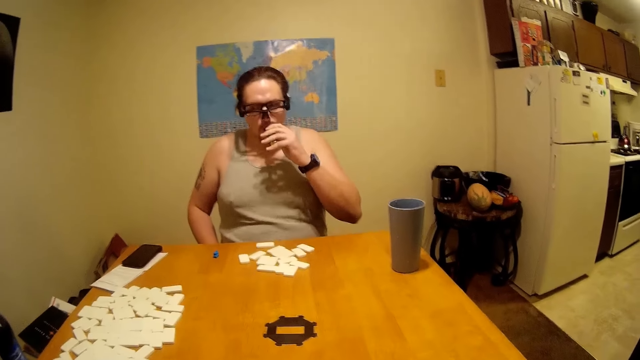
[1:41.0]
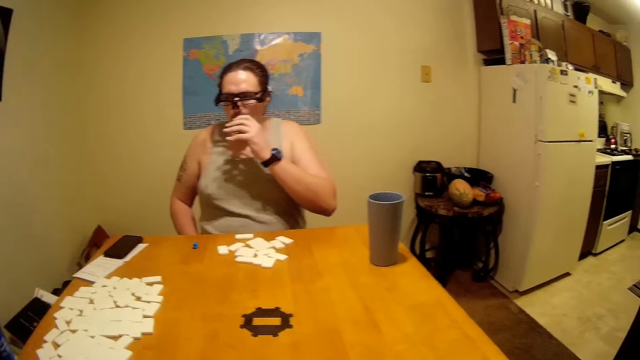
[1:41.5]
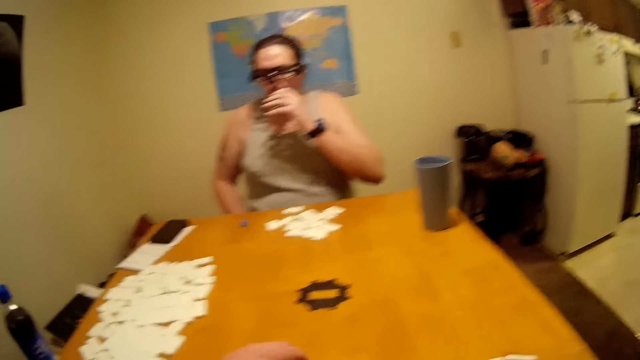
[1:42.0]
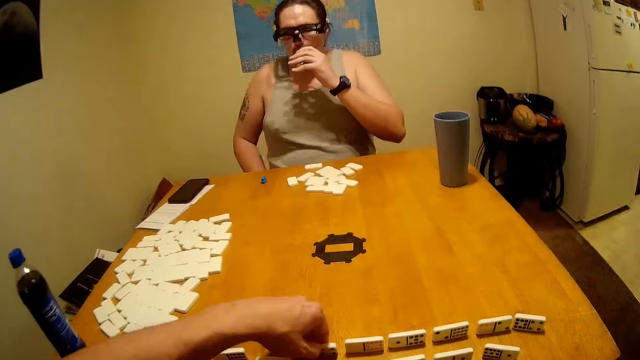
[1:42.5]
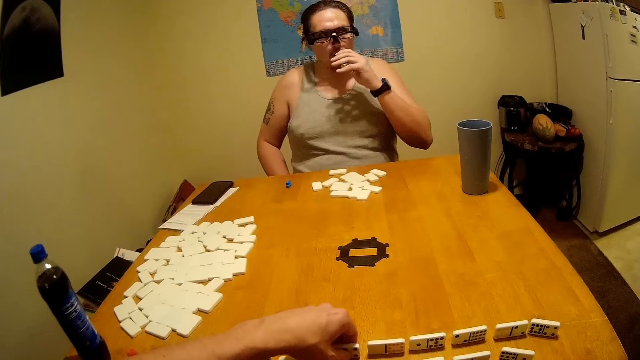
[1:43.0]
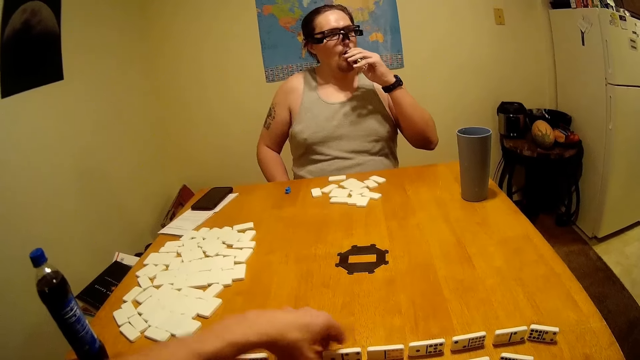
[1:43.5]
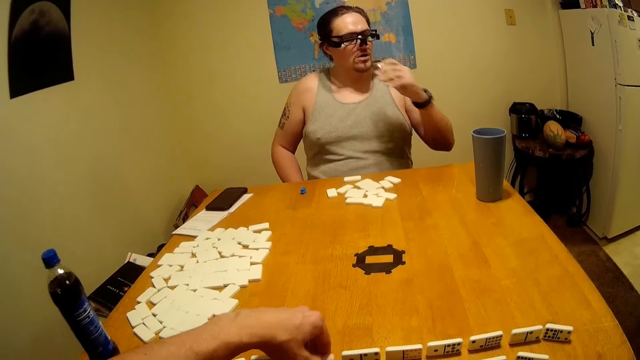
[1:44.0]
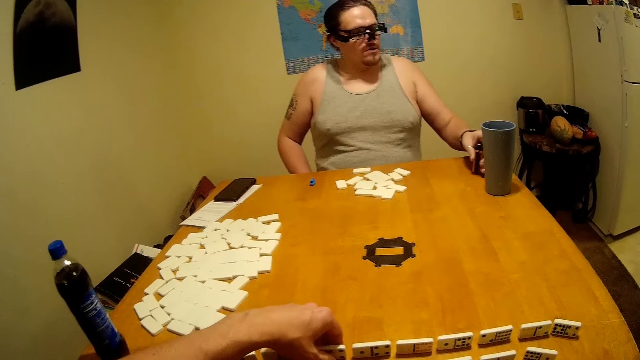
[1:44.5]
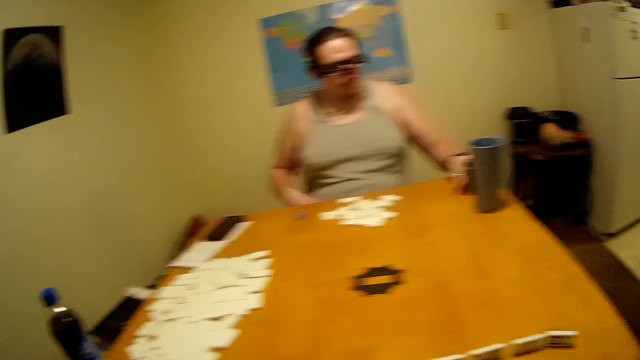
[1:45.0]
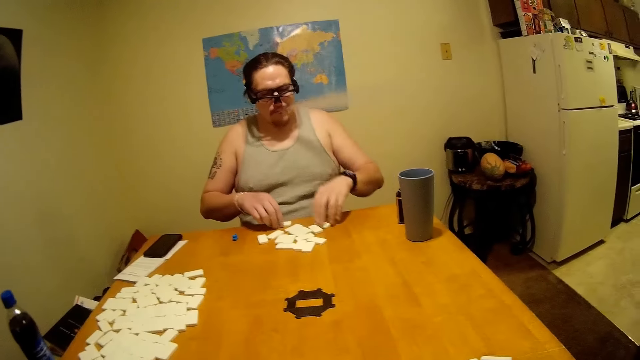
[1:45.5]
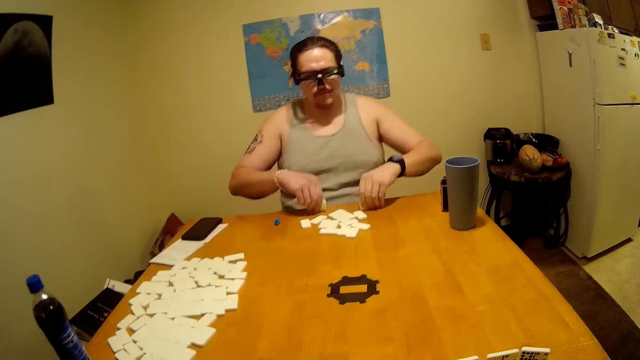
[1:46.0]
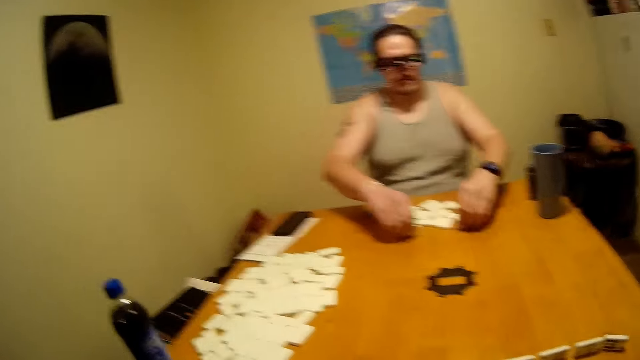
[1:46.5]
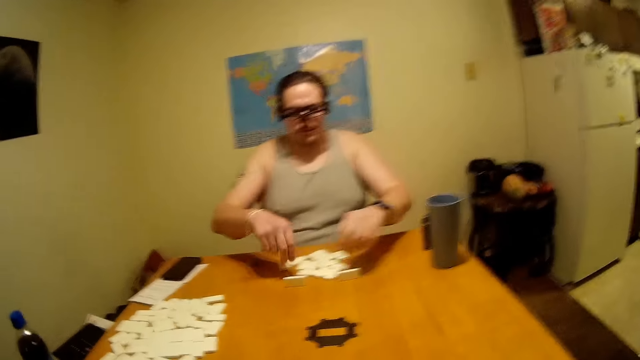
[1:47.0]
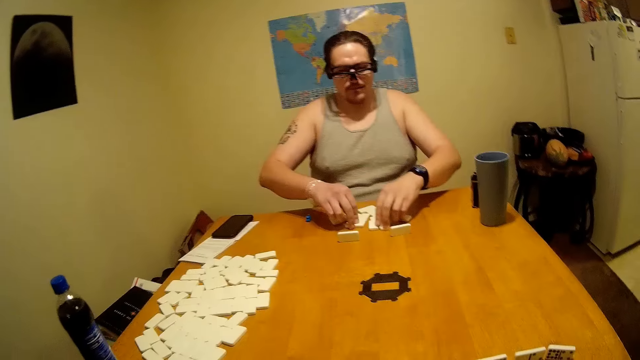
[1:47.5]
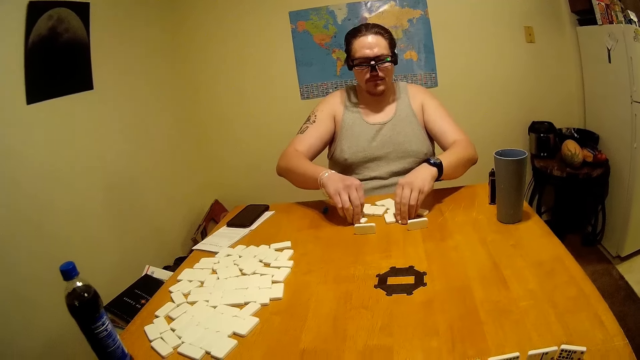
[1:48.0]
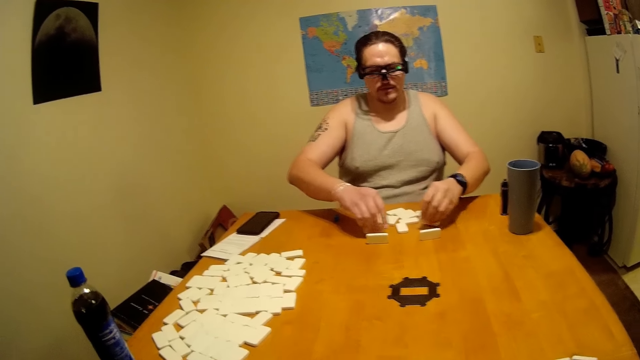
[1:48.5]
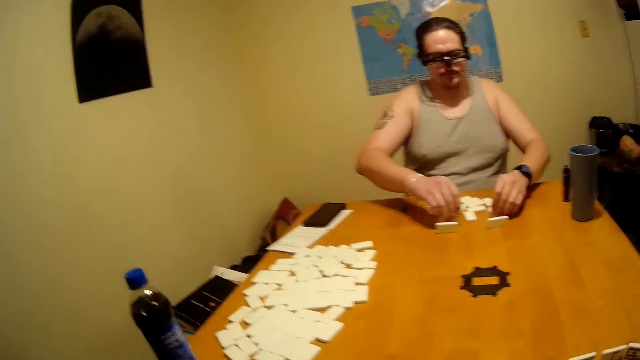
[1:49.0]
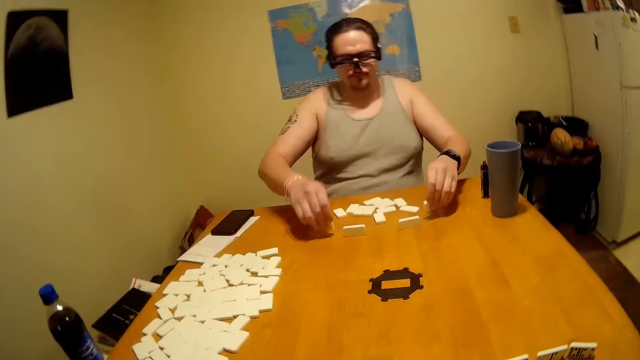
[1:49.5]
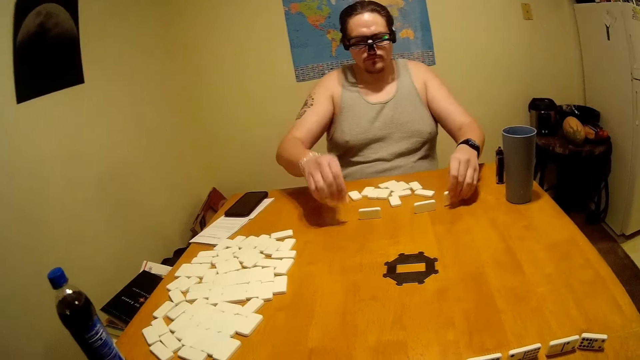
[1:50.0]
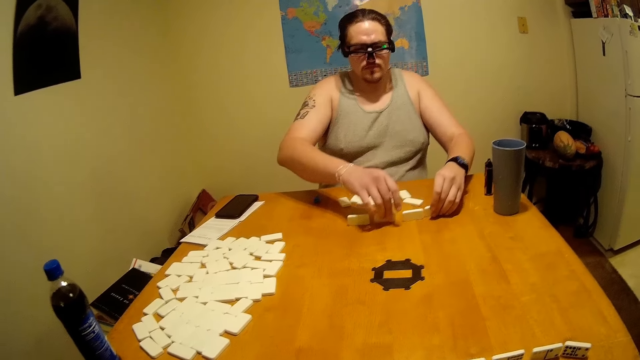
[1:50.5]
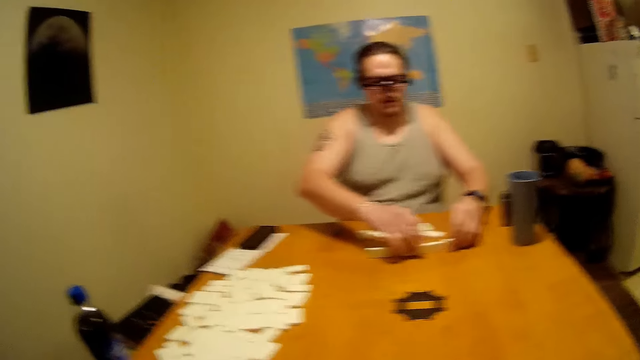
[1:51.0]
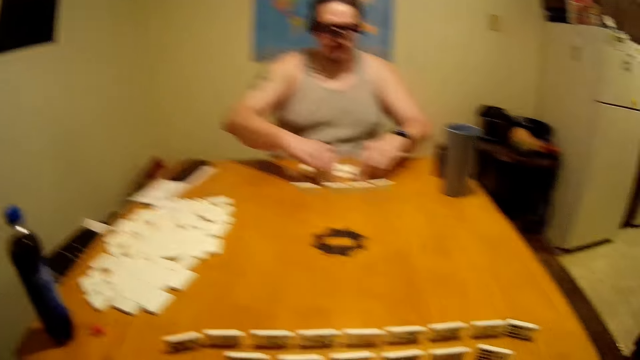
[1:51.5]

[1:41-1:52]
A person places something on the table. The person arranges dominoes. The person talks.

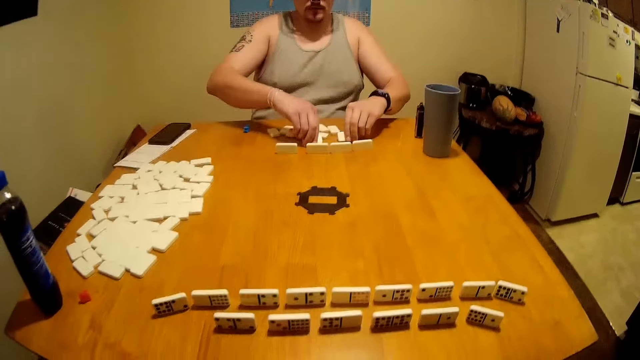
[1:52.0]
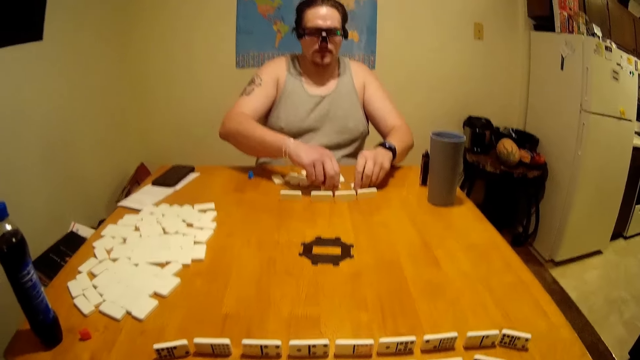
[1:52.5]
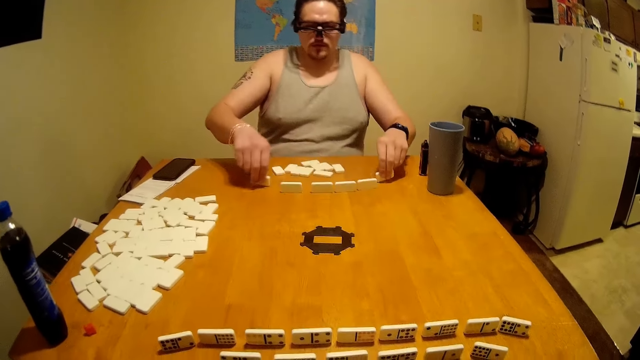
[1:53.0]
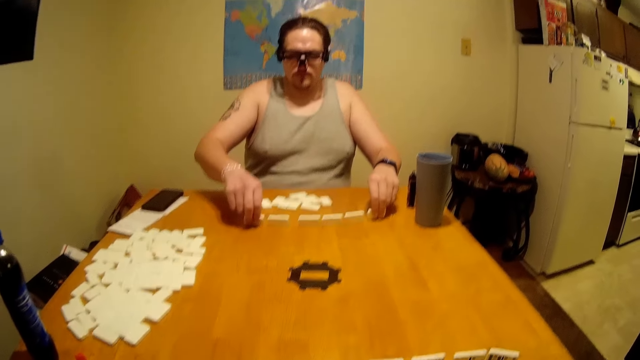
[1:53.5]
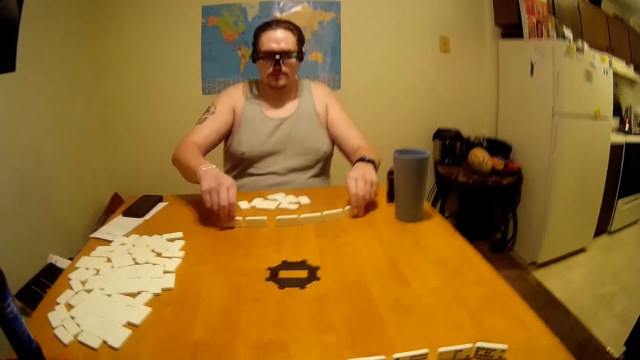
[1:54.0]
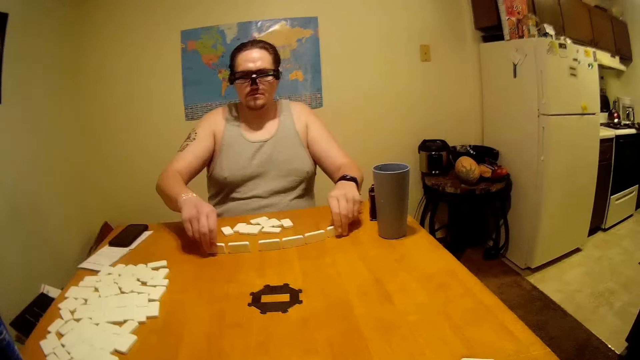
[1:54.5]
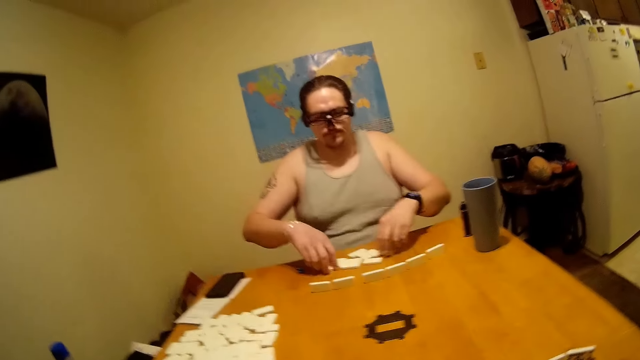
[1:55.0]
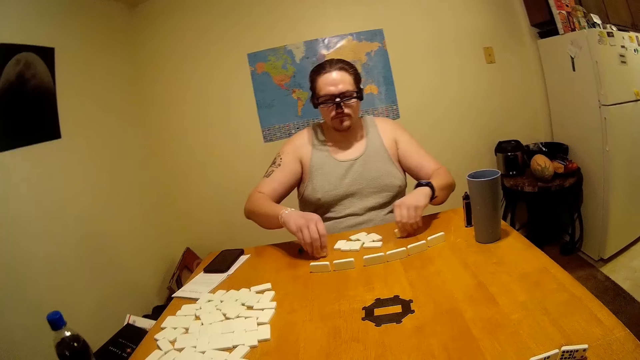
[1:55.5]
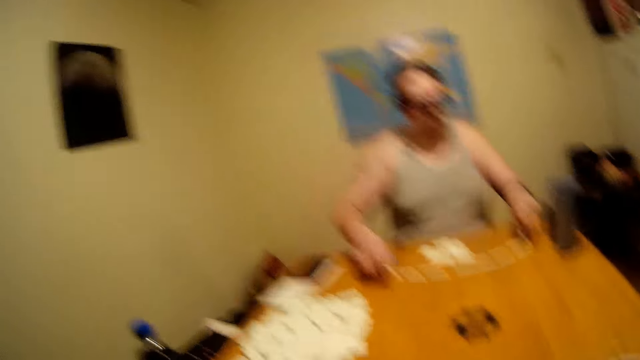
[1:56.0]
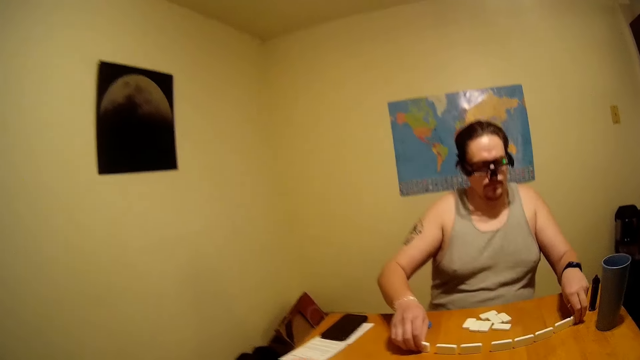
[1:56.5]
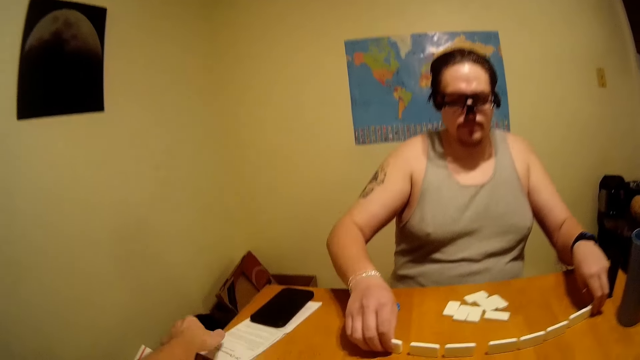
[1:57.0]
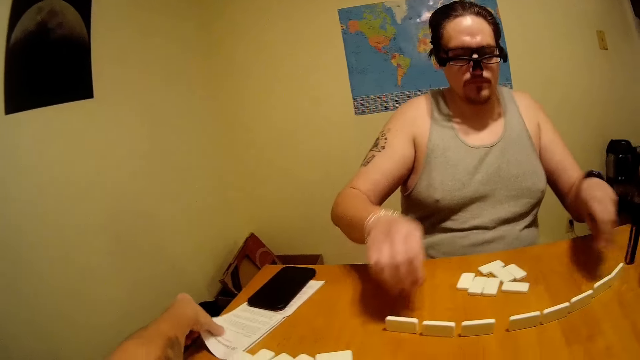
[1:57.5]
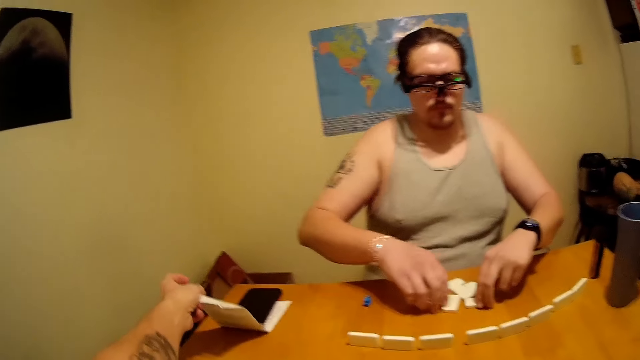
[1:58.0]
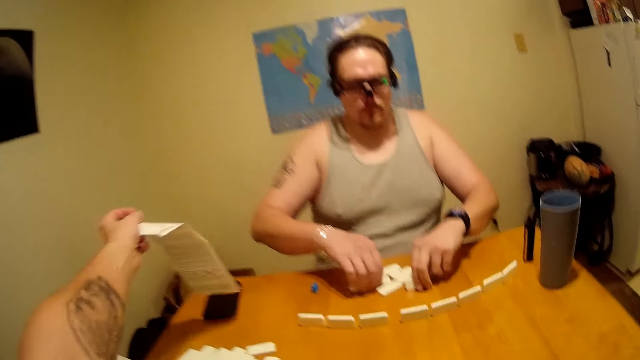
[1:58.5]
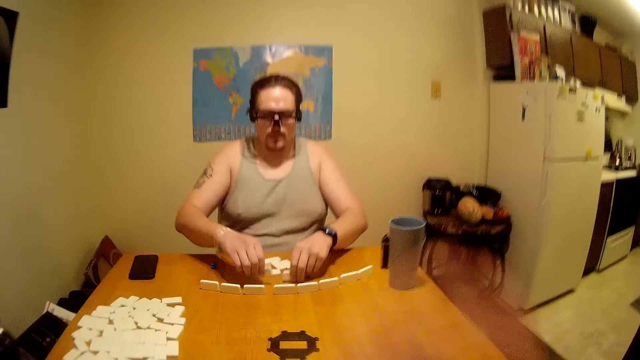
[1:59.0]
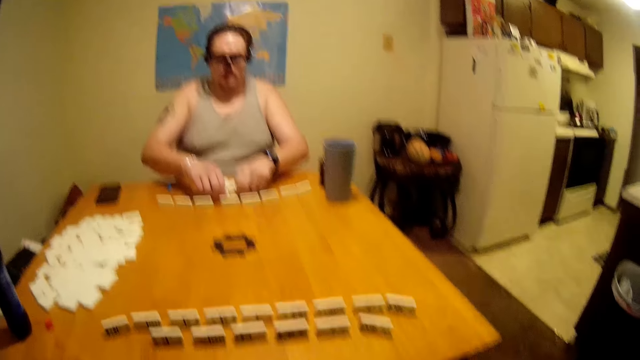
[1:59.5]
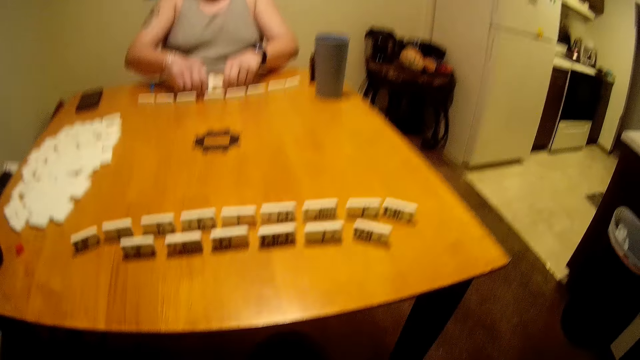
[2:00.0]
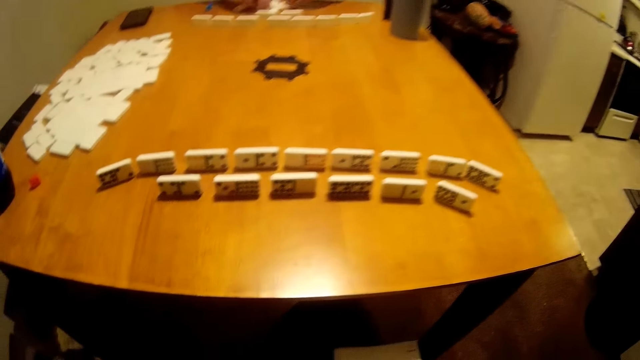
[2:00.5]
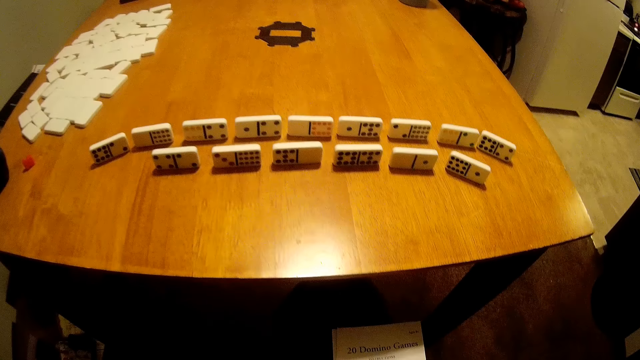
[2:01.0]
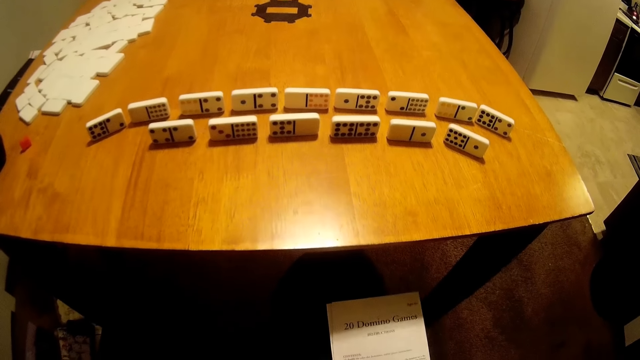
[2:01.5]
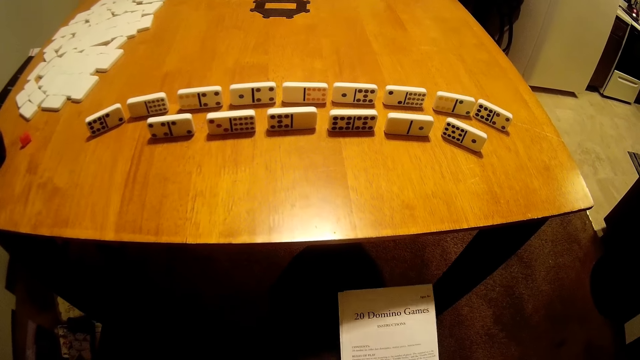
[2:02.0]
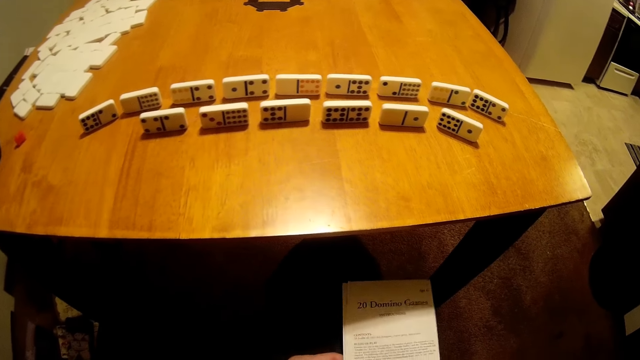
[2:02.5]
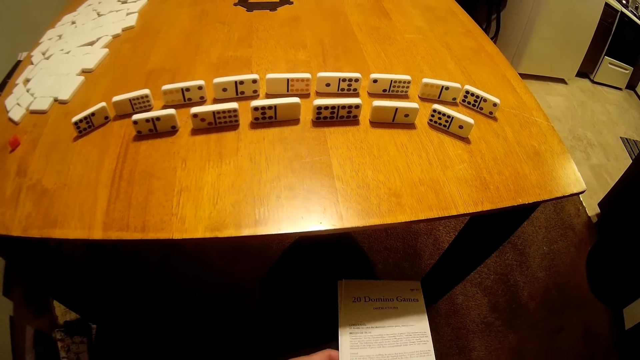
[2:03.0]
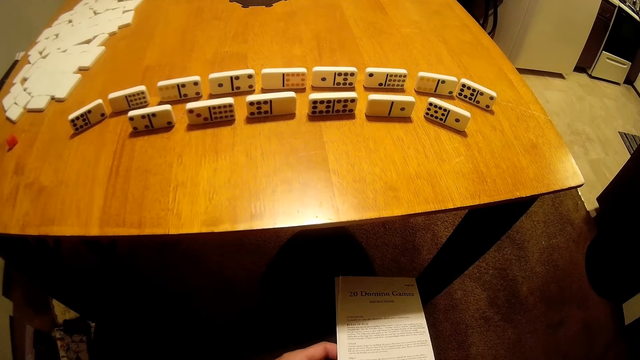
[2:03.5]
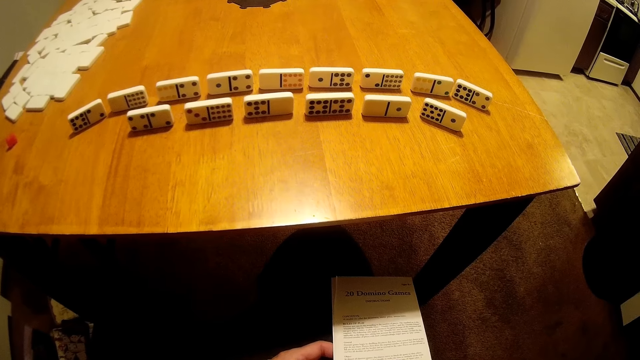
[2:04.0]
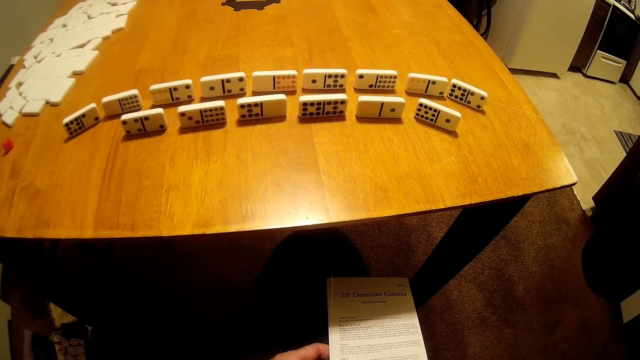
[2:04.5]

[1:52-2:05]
The camera wearer talks. They pick up a paper. They read the game manual.
